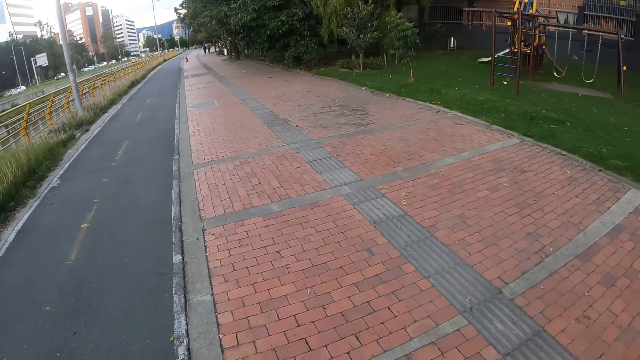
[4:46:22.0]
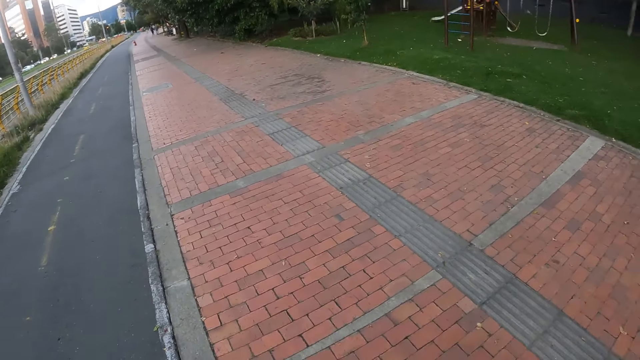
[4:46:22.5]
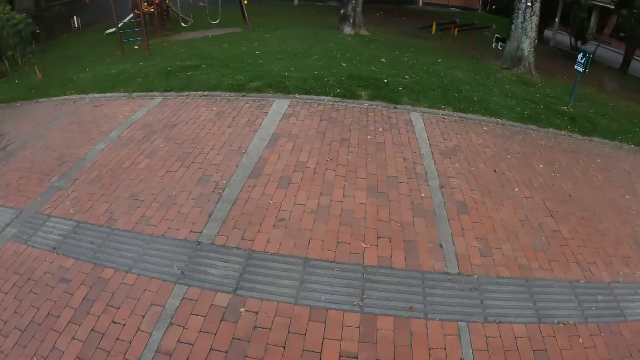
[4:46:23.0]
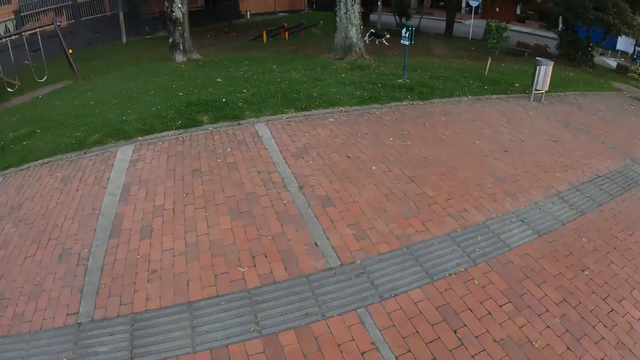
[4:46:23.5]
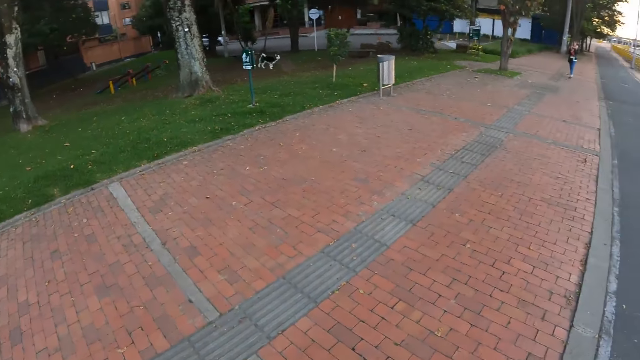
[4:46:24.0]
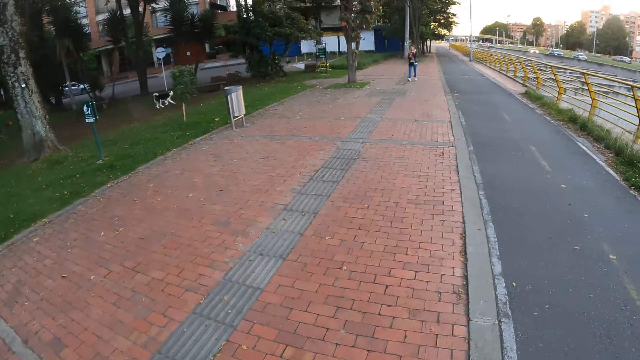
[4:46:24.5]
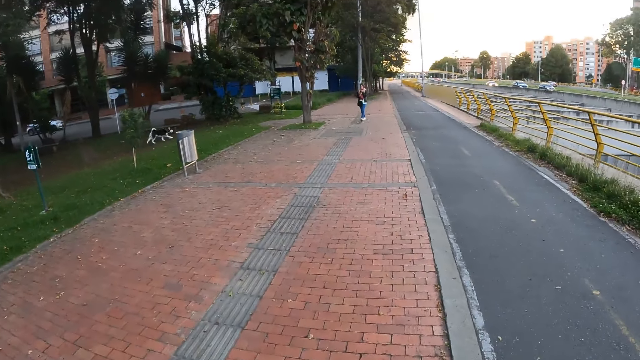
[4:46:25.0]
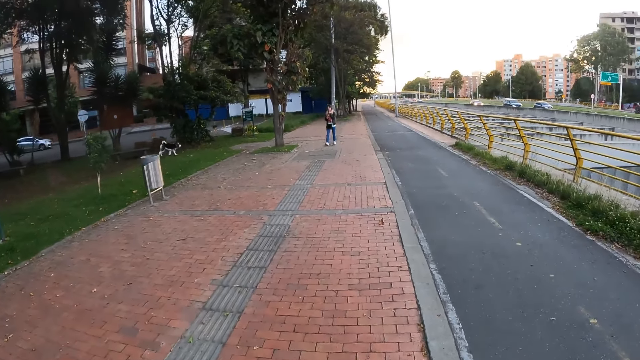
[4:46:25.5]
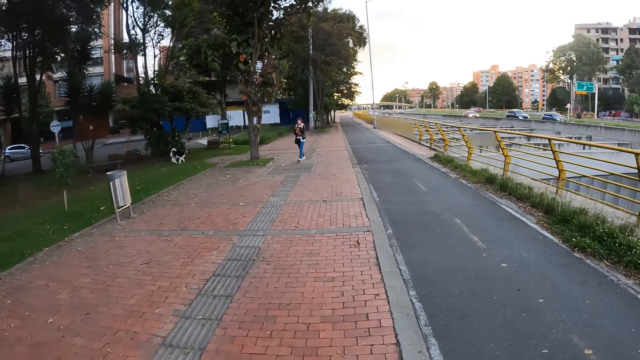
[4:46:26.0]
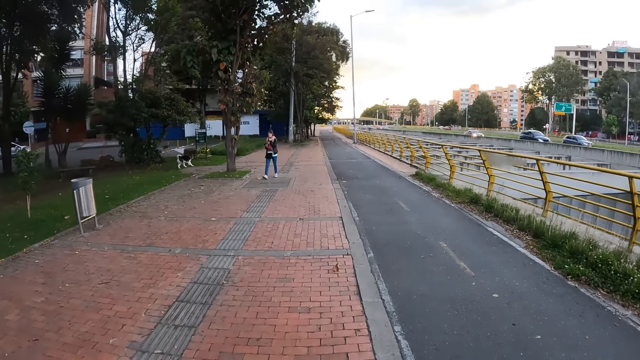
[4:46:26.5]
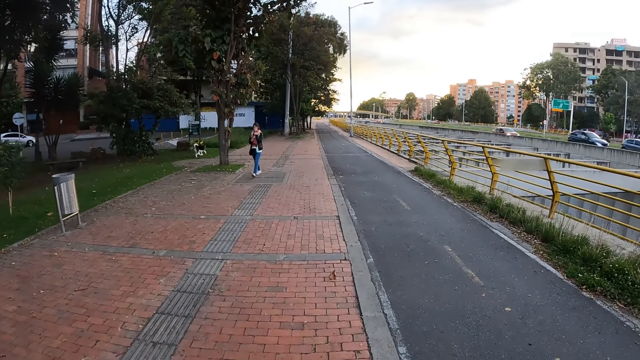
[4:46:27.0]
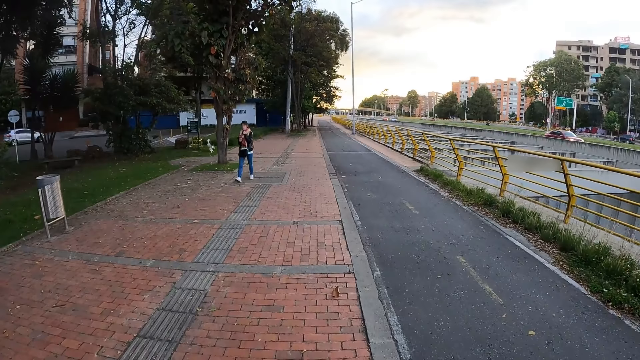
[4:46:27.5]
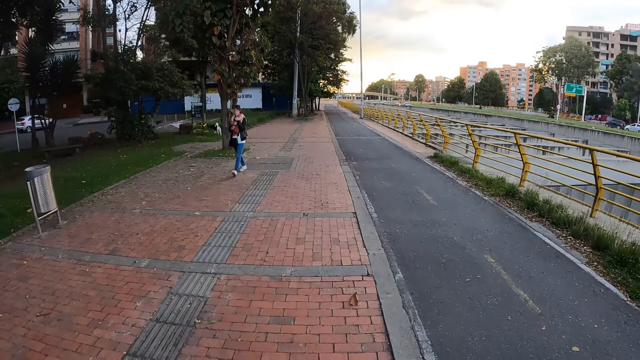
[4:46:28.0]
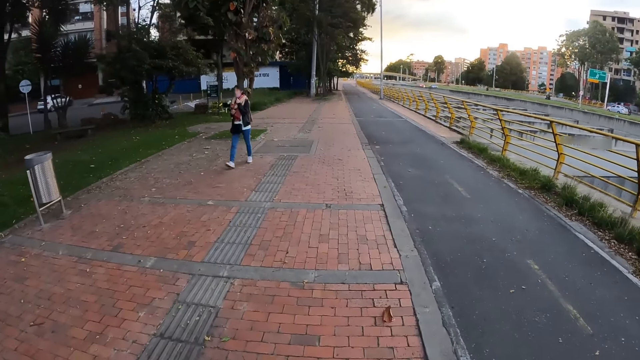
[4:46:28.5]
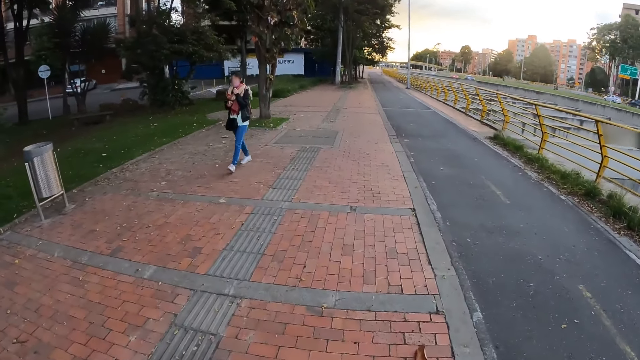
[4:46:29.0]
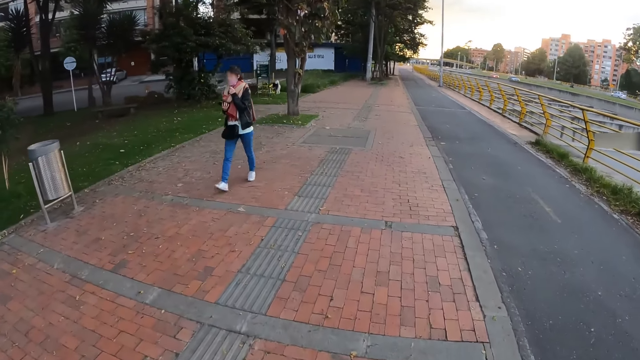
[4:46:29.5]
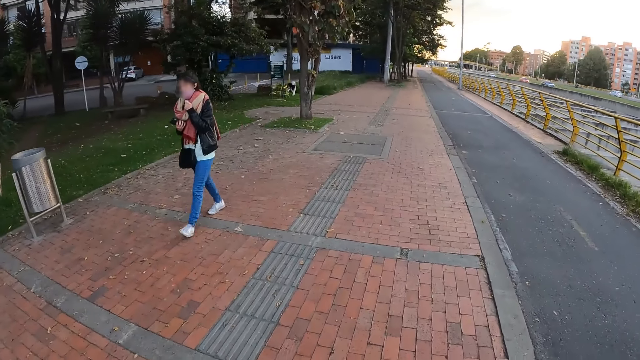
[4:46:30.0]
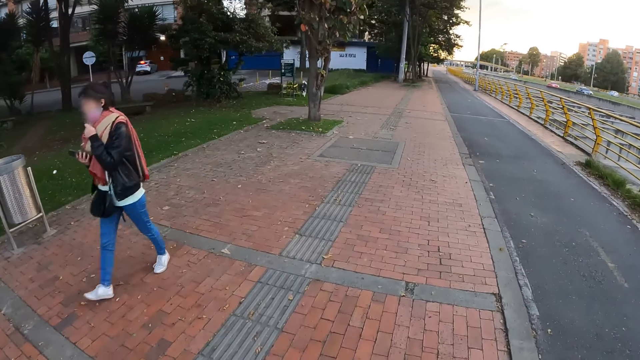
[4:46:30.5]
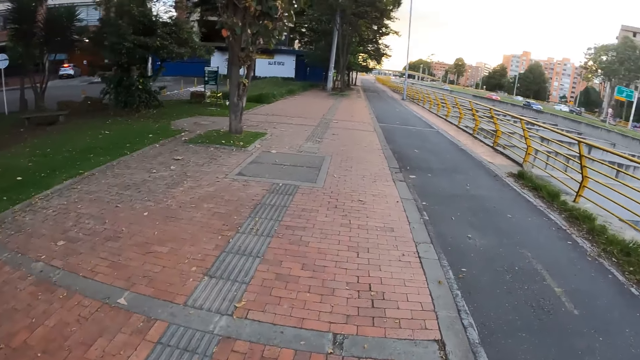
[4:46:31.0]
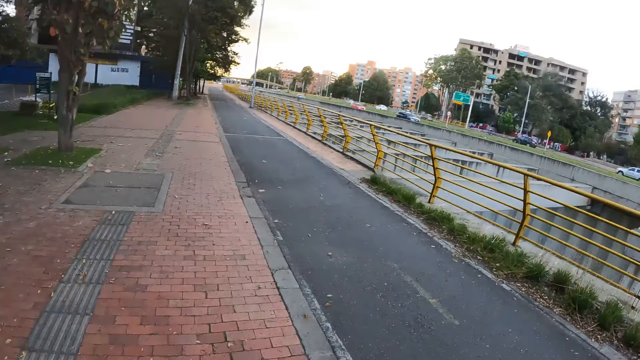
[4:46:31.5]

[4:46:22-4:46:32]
The camera wearer looks around the field. They walk on the pavement.

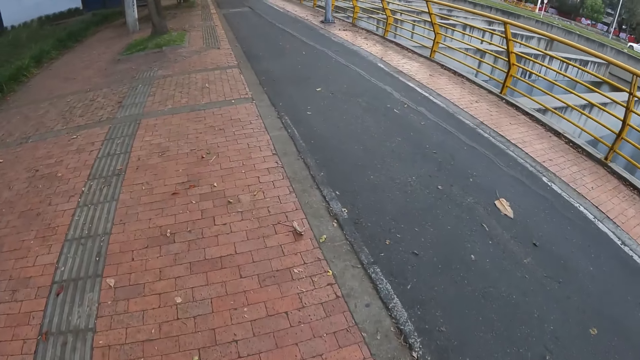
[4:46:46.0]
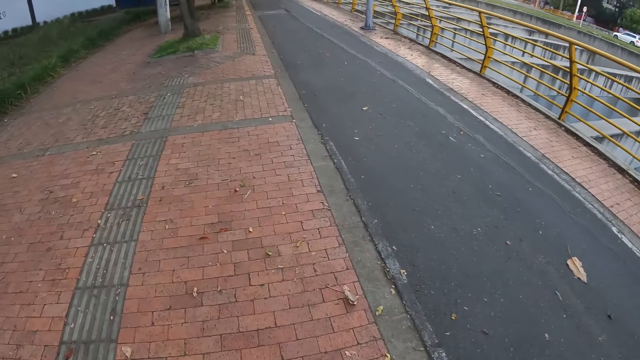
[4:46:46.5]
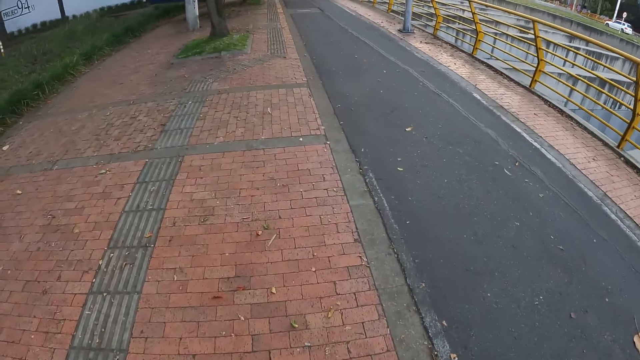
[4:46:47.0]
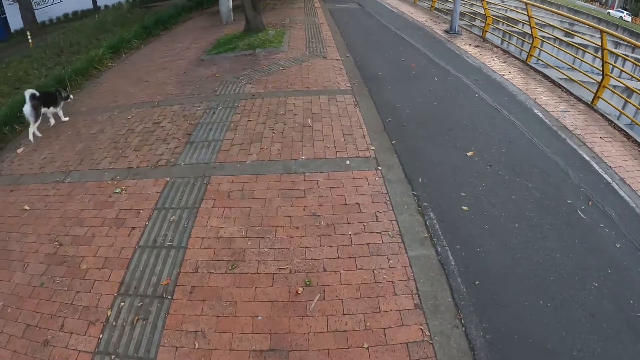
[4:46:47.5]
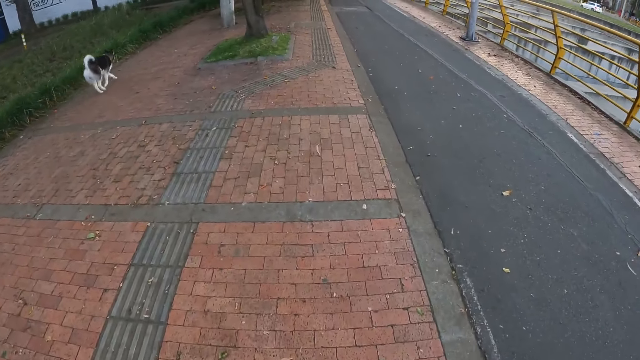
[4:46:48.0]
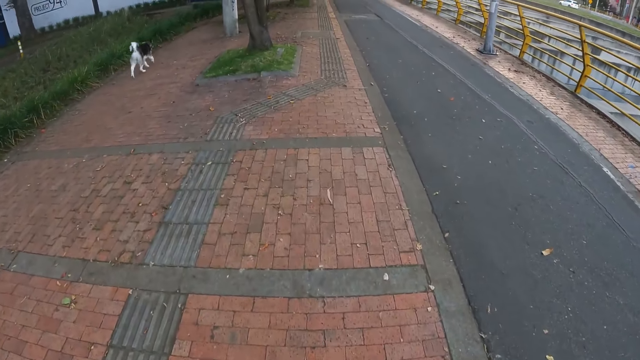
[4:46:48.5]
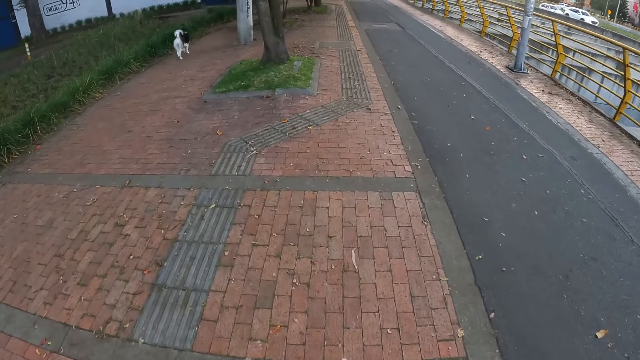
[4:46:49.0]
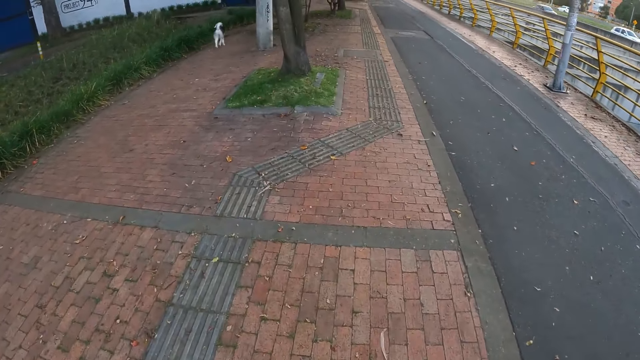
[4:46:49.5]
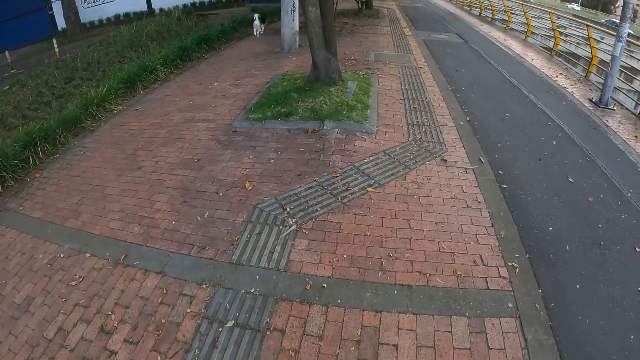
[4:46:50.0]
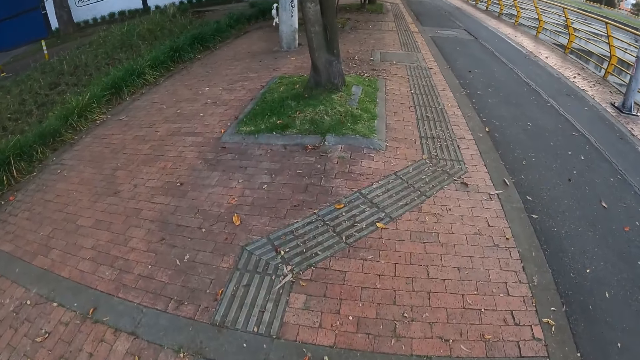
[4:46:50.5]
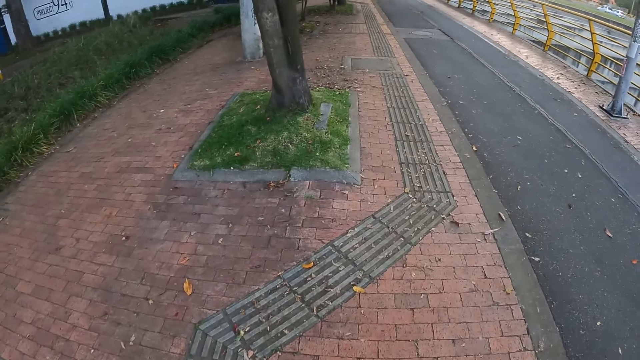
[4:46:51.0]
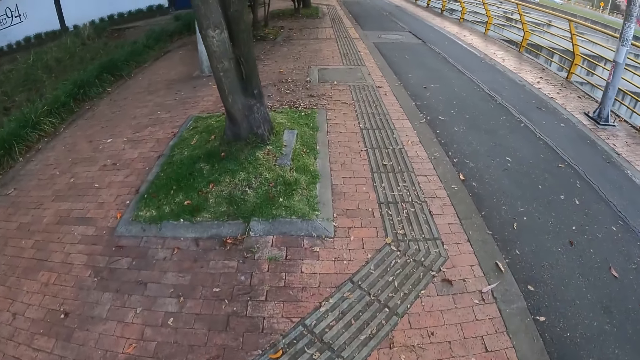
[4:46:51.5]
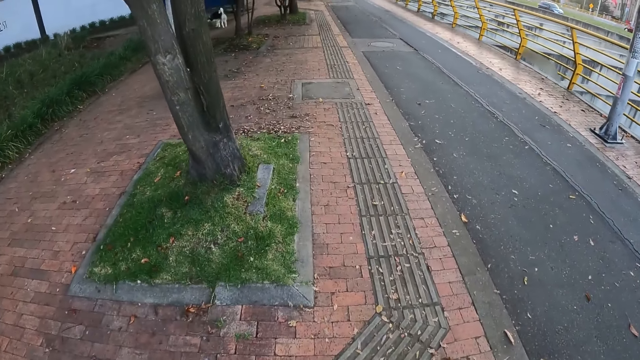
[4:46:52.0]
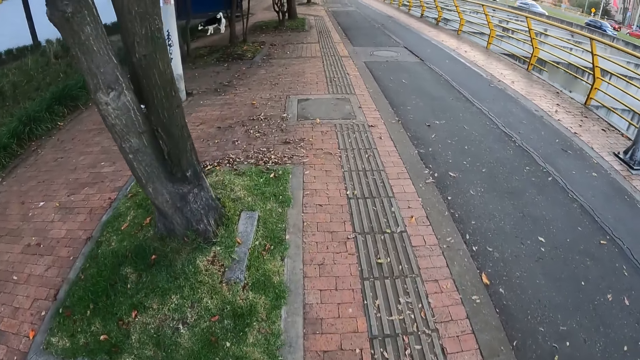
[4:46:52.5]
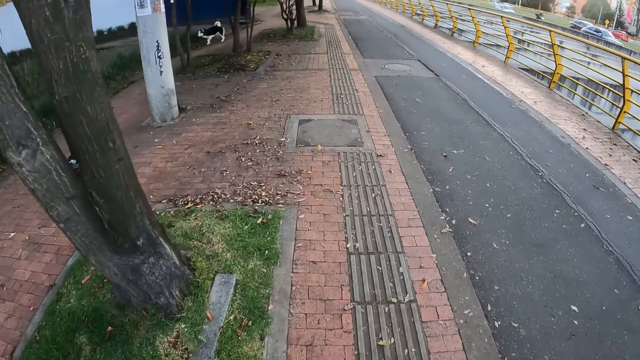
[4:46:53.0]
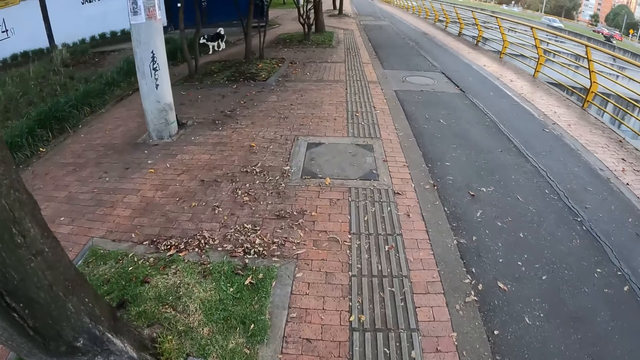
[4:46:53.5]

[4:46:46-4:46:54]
The dog runs on the walkway.

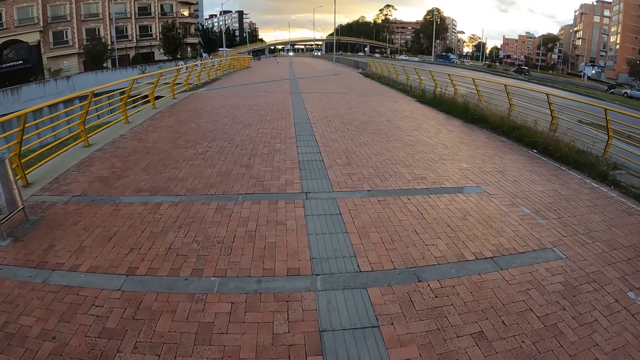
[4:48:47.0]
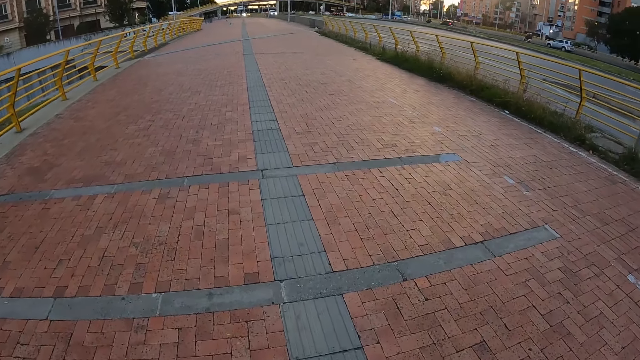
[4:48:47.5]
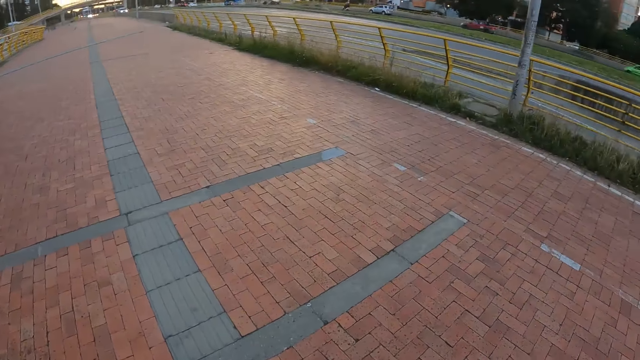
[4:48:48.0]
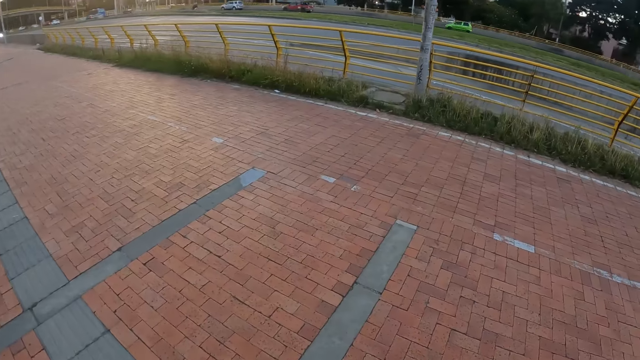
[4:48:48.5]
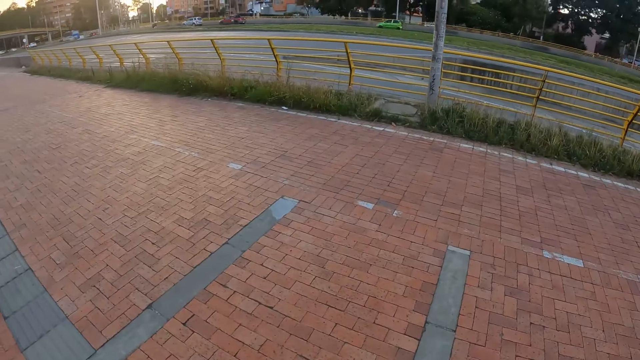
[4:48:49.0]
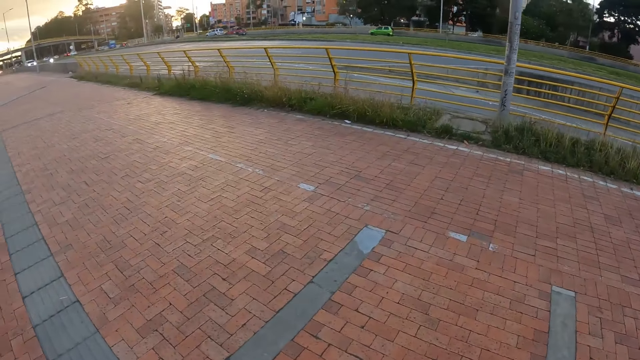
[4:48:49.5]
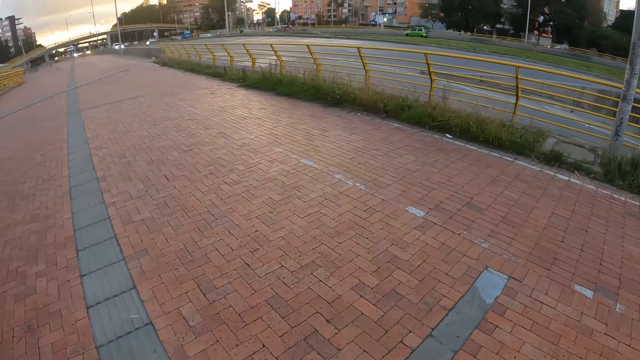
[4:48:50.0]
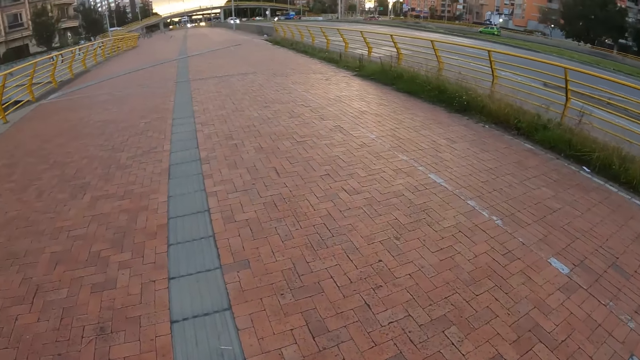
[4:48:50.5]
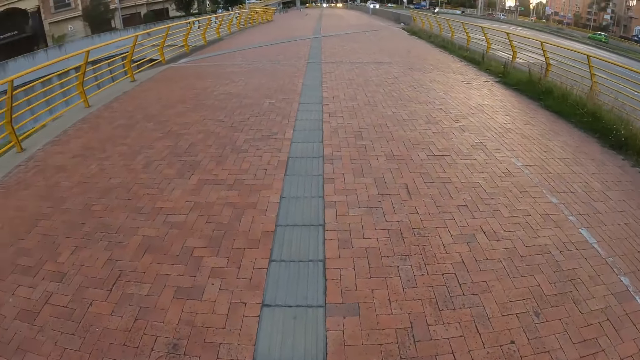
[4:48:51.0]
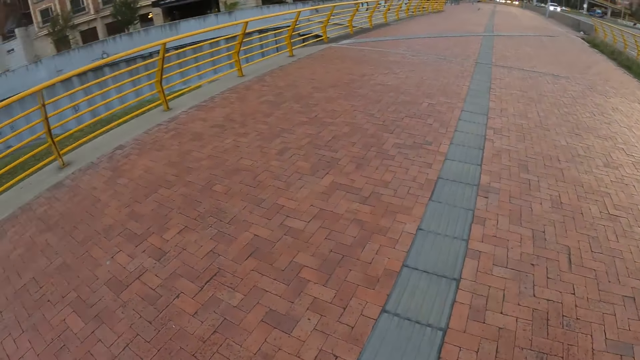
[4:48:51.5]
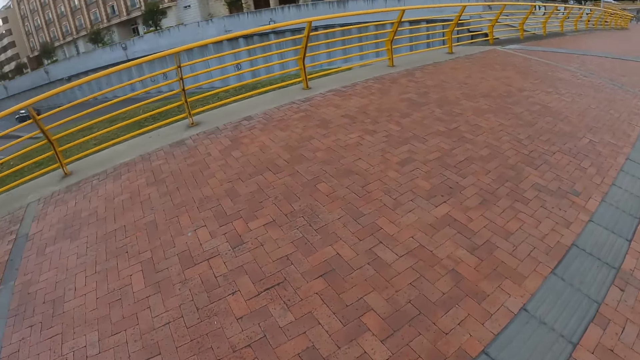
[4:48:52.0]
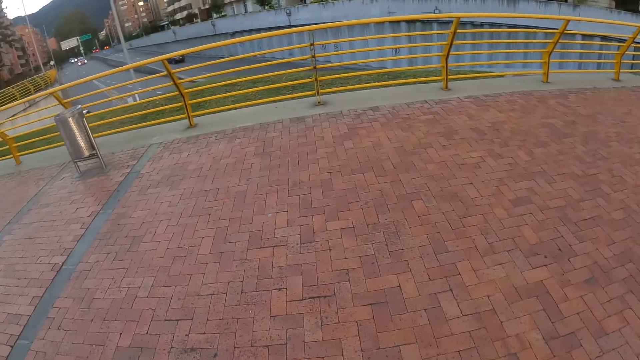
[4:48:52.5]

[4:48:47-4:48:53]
The camera wearer looks around.
